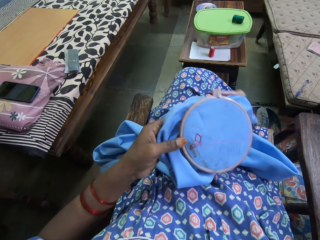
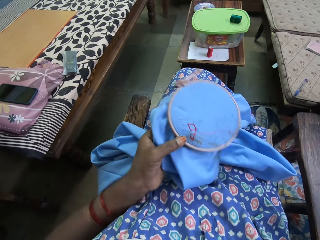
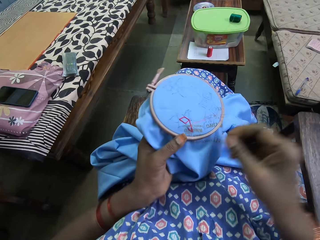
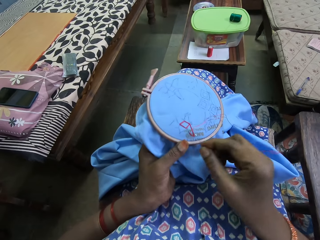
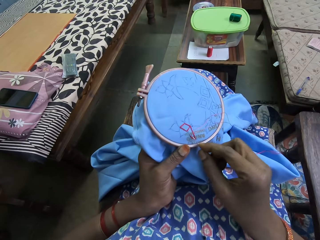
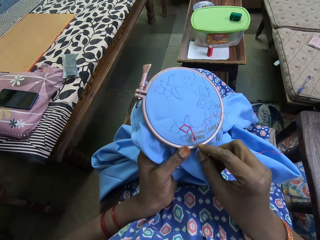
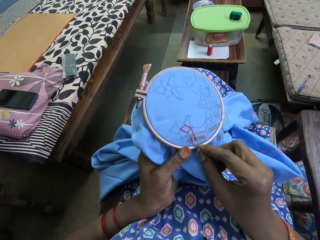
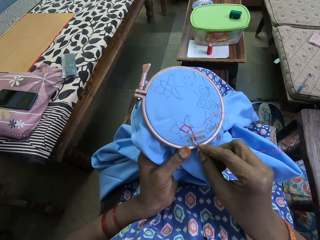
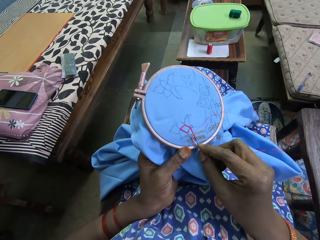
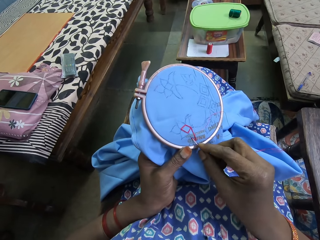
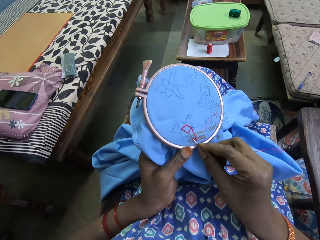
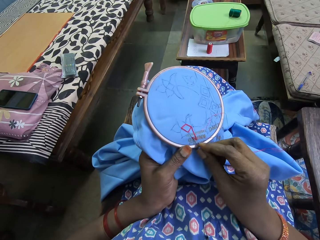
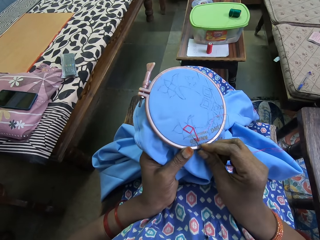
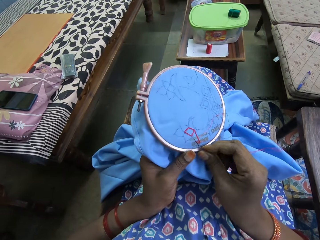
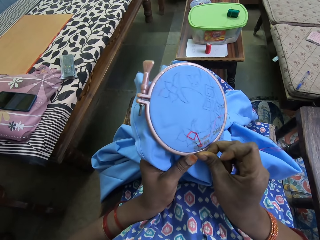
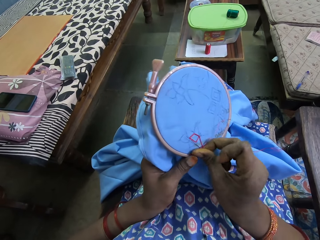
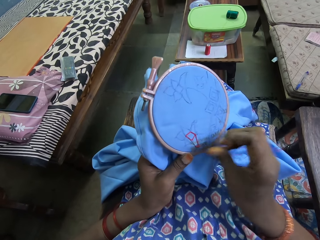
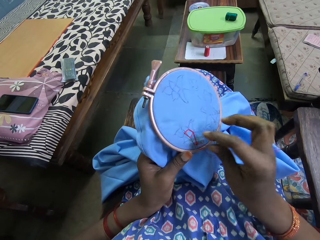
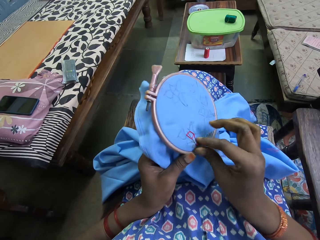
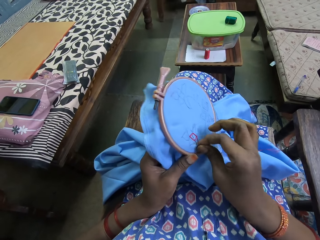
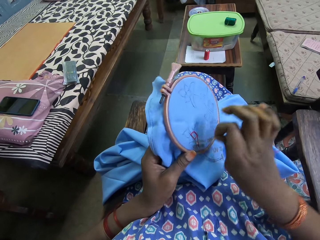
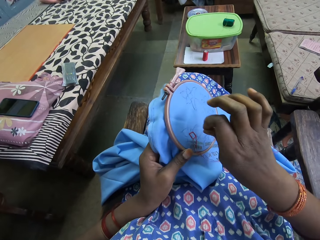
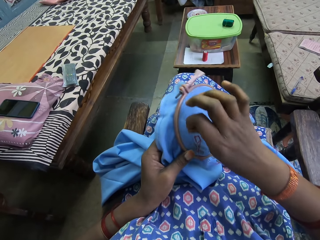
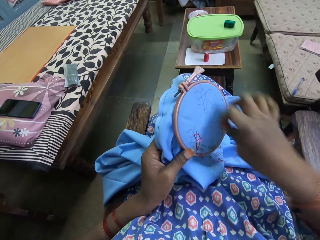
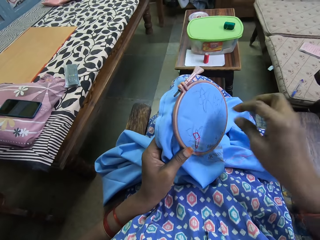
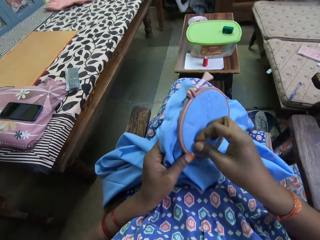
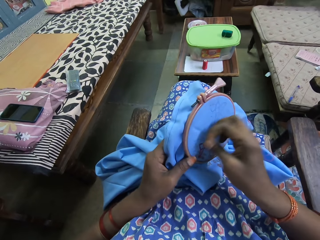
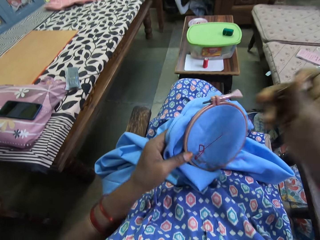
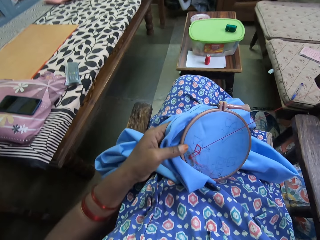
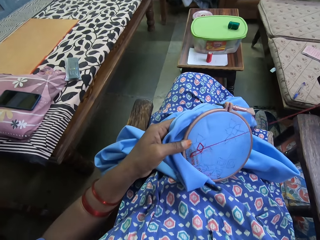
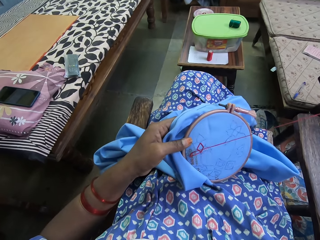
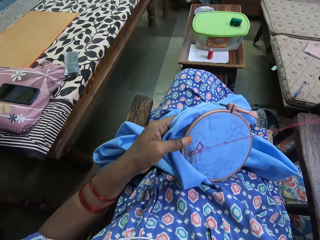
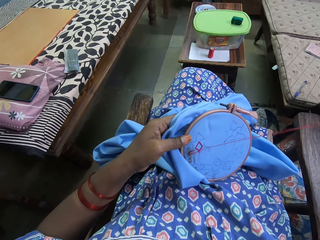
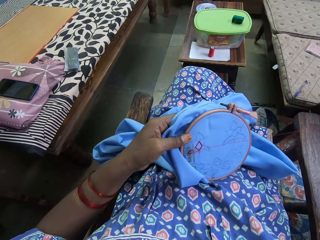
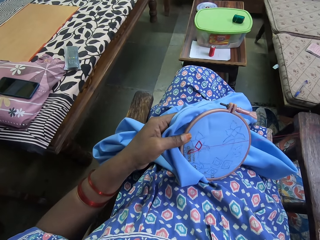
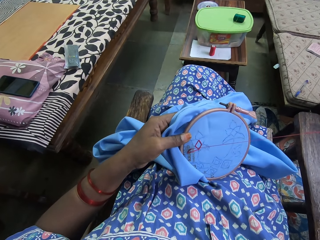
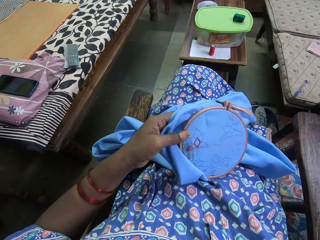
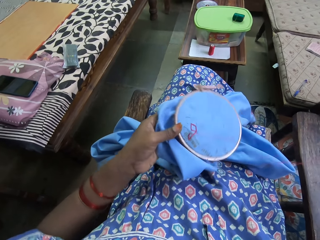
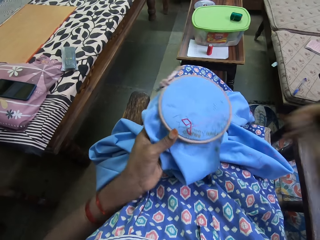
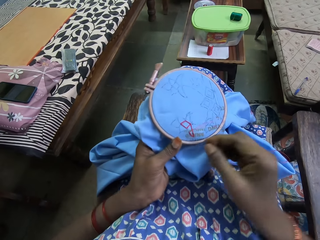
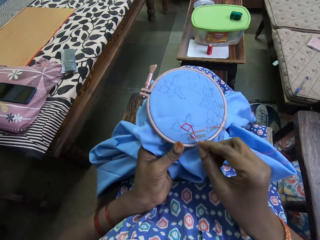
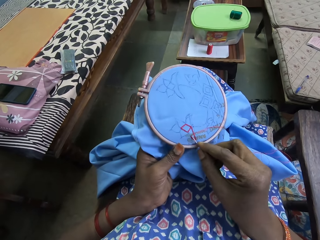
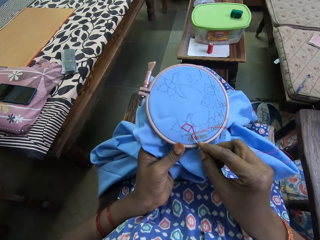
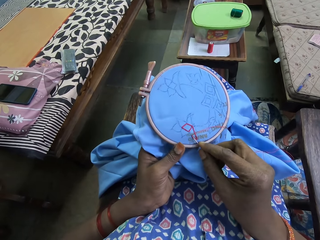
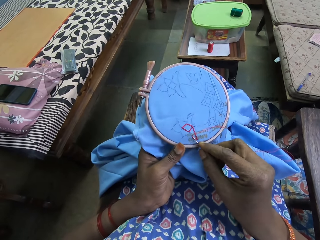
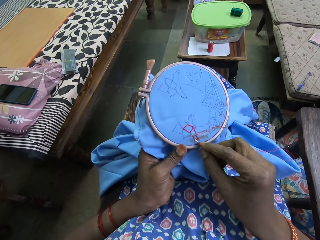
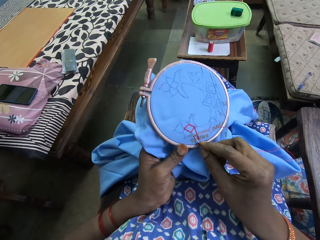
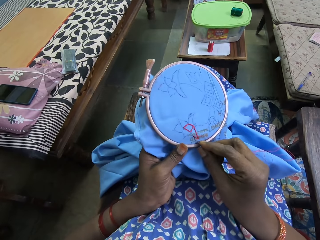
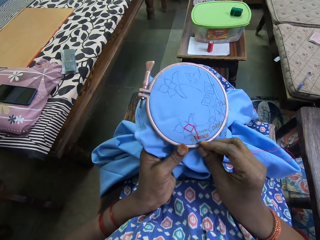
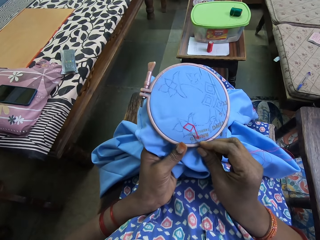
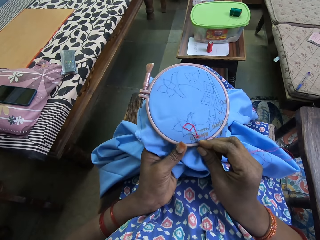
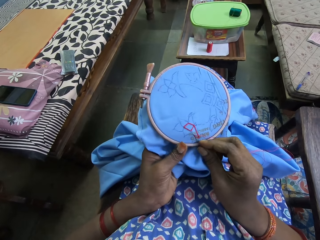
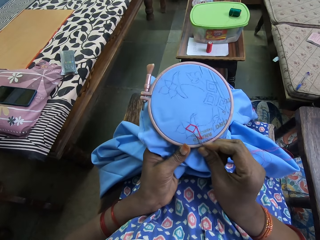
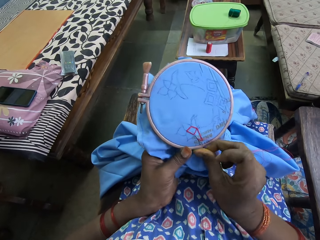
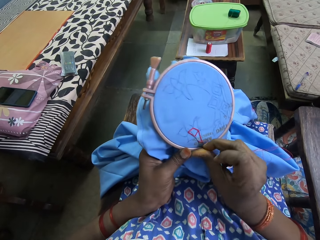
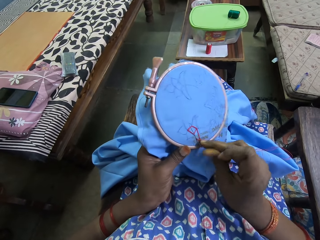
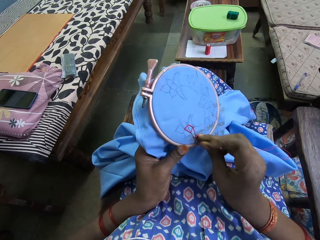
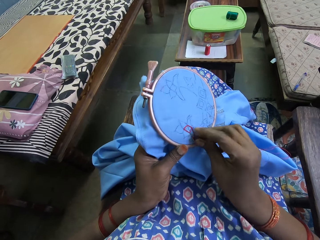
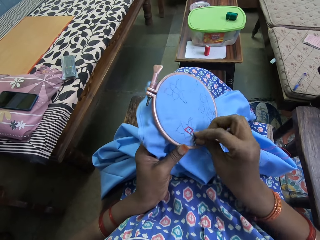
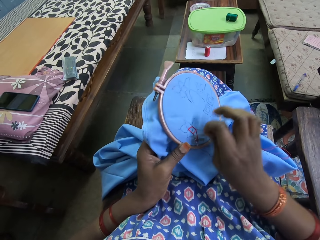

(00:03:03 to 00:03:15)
The camera wearer embroiders the piece of fabric in the embroidery hoop in her left hand with a needle and a thread in her right hand. She adjusts the embroidery hoop on the piece of fabric with her left hand. She embroiders the piece of fabric in the embroidery hoop in her left hand with the needle and the thread in her right hand.

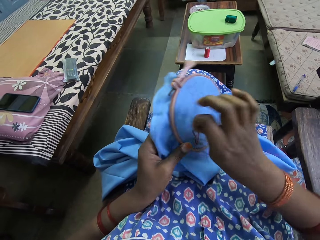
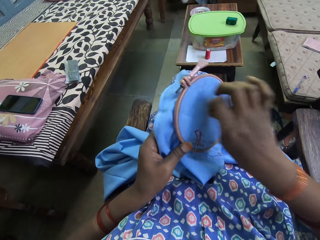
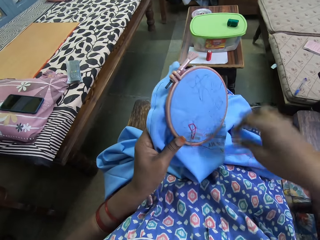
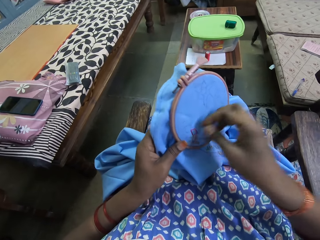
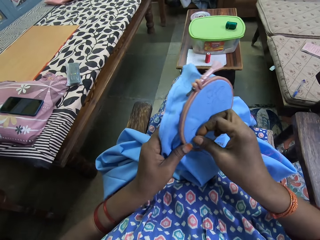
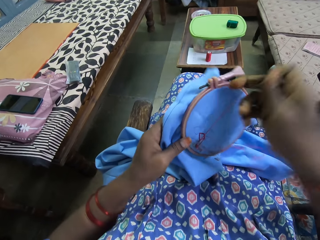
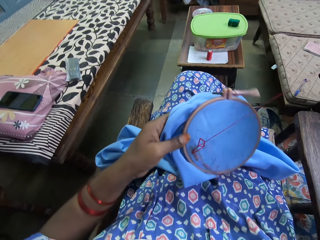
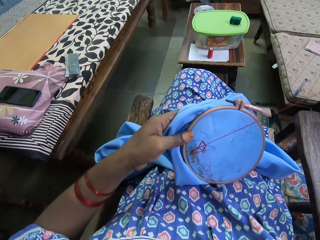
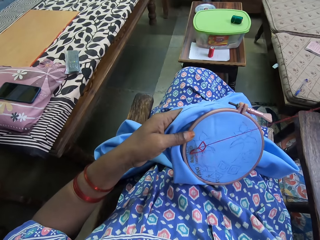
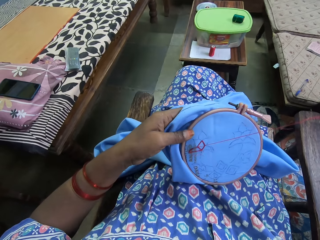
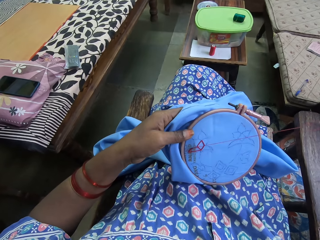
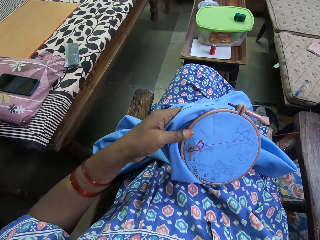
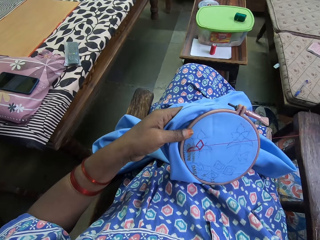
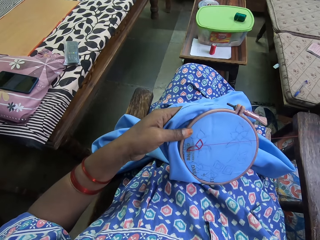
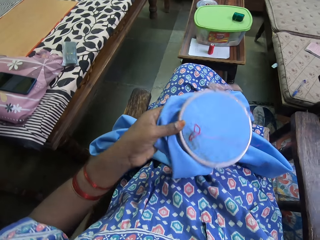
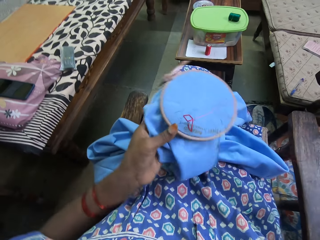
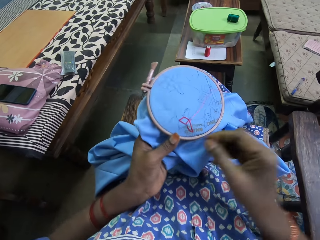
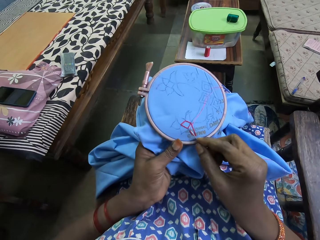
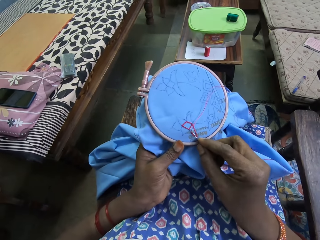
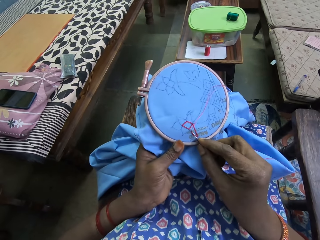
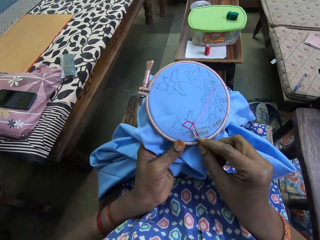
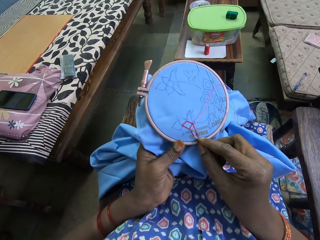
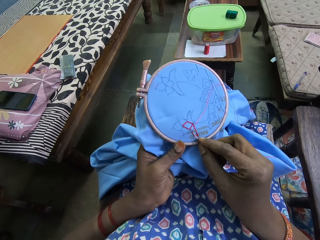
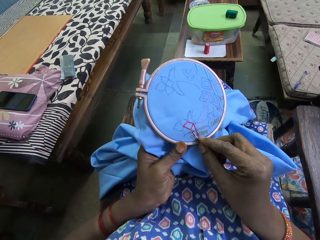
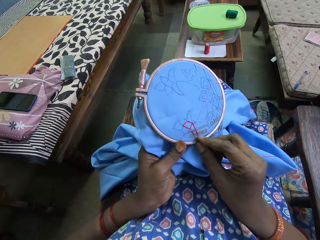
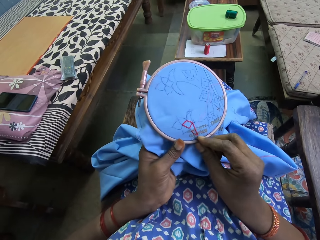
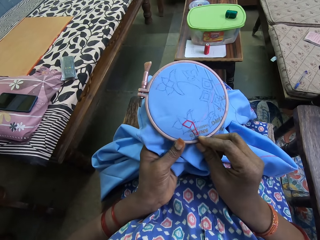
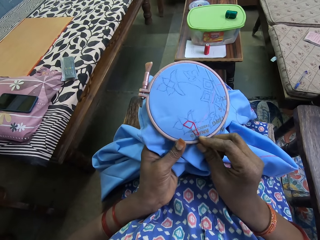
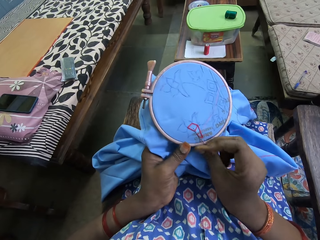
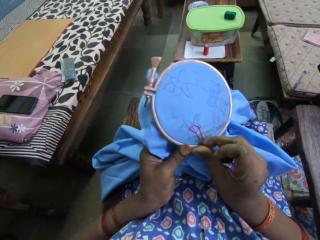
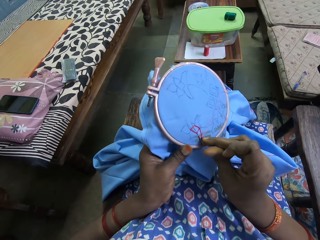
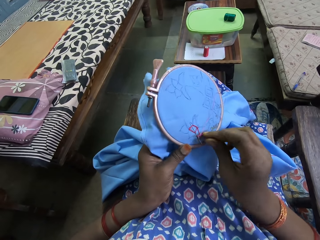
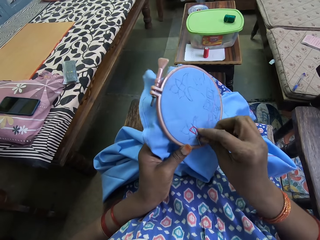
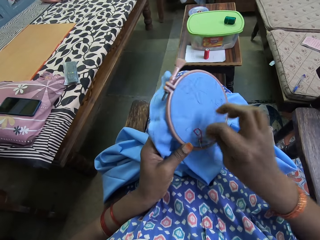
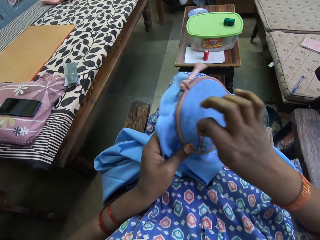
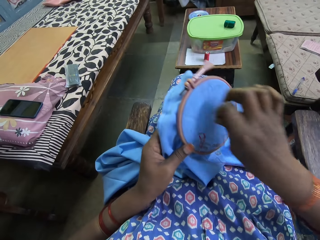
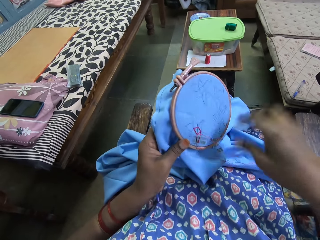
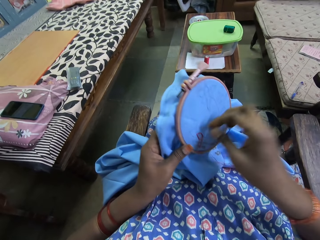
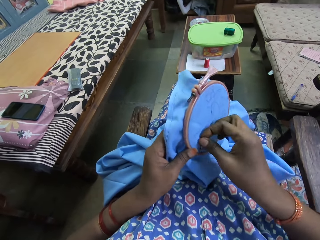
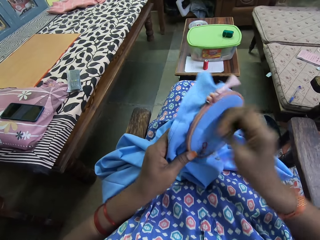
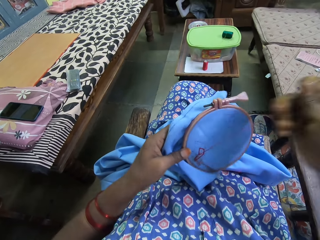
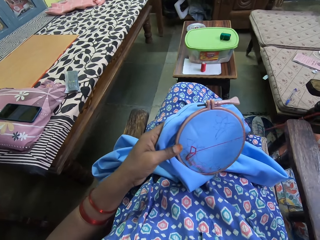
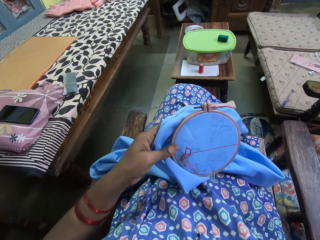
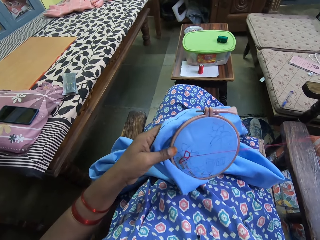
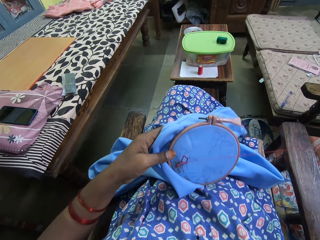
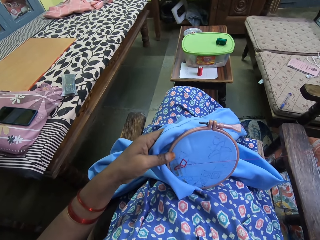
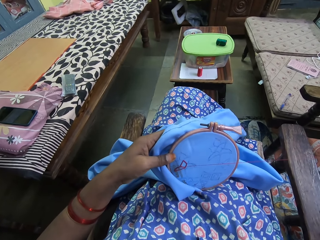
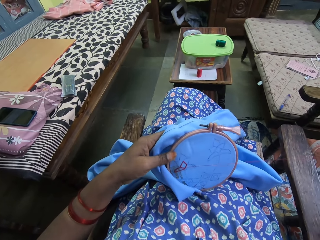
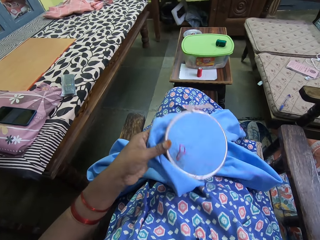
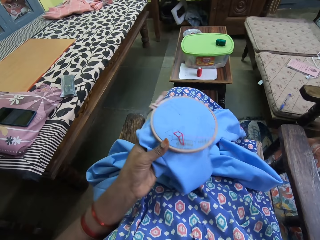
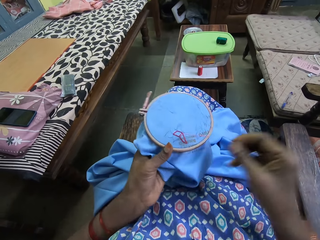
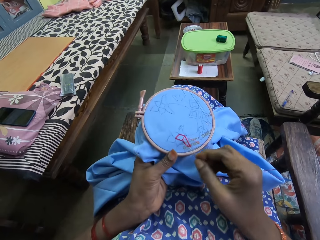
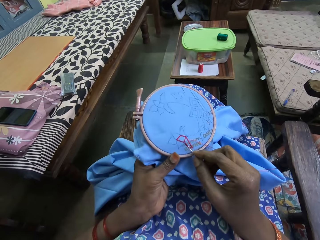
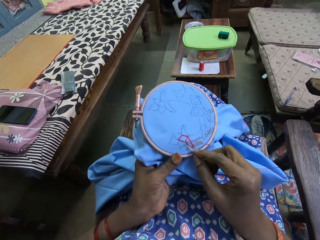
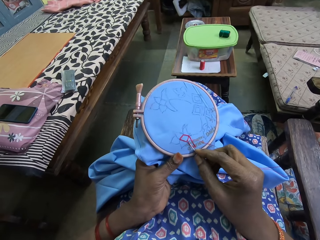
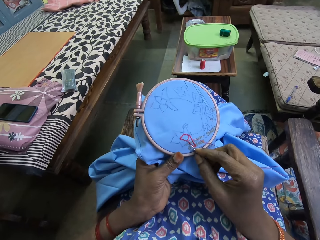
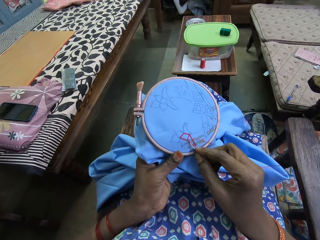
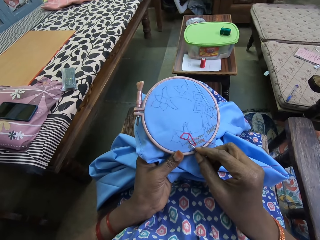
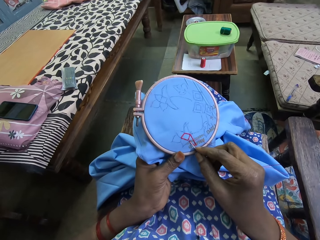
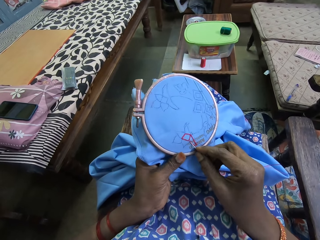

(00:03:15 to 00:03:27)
The camera wearer adjusts the embroidery hoop on the piece of fabric with her left hand. She embroiders the piece of fabric in the embroidery hoop in her left hand with a needle and a thread in her right hand. She adjusts the embroidery hoop on the piece of fabric with her left hand.
